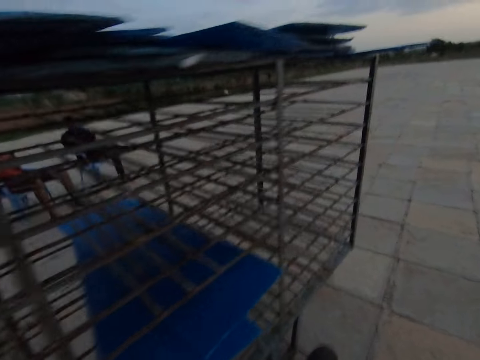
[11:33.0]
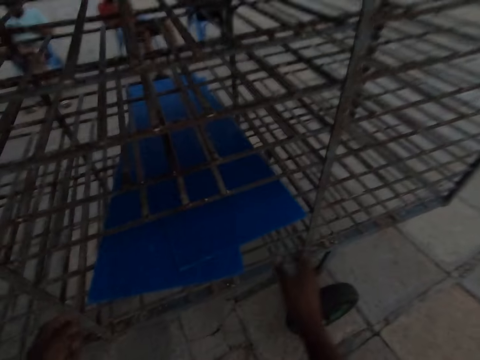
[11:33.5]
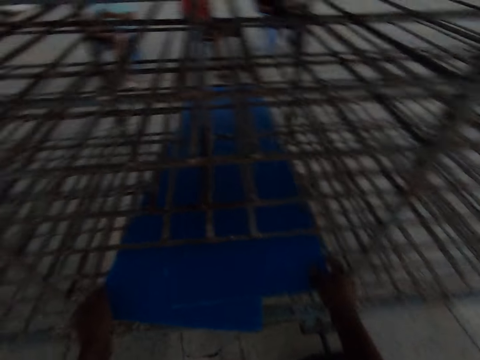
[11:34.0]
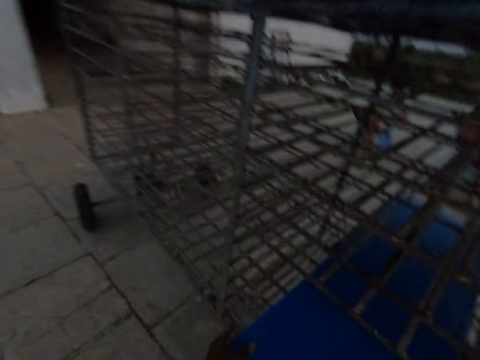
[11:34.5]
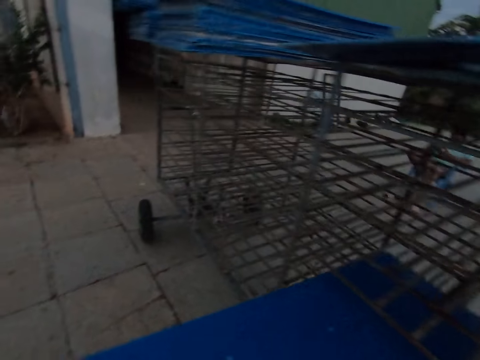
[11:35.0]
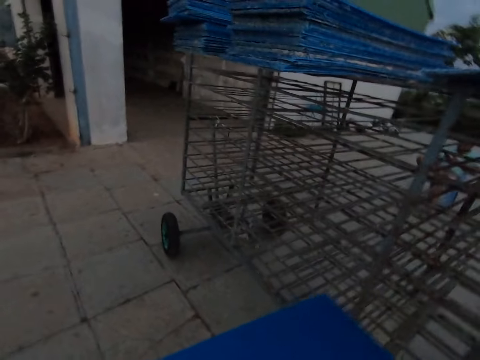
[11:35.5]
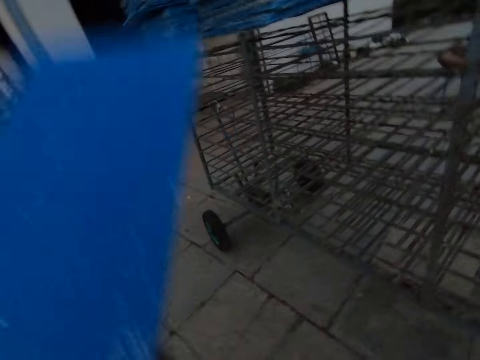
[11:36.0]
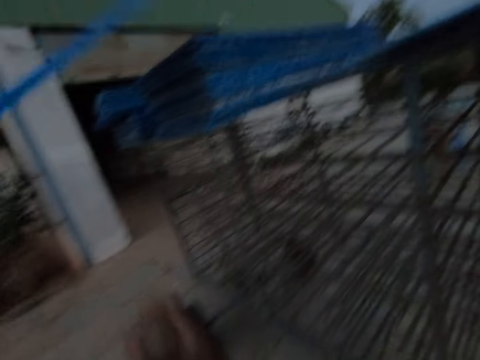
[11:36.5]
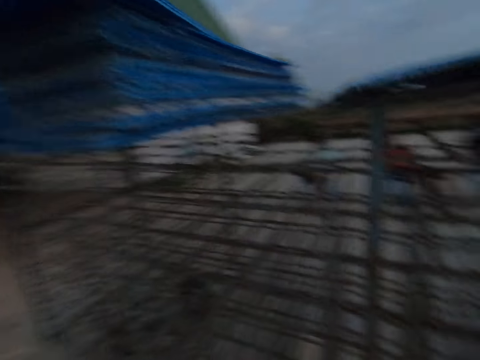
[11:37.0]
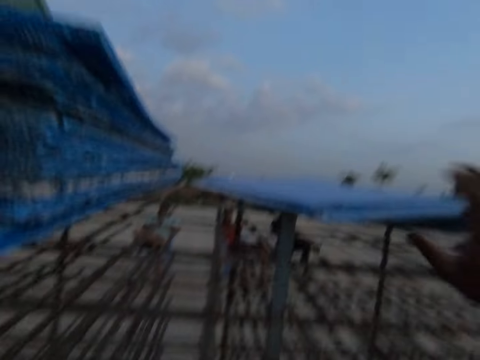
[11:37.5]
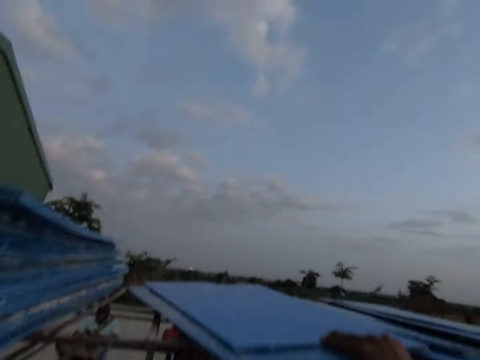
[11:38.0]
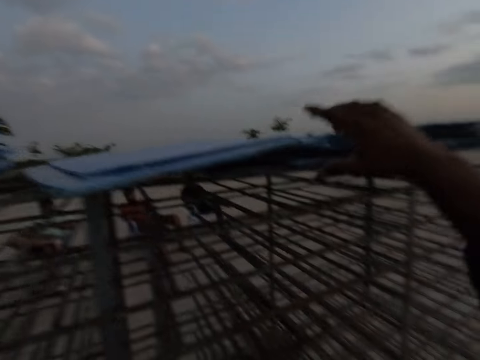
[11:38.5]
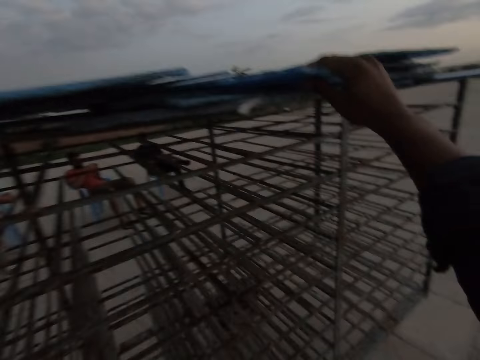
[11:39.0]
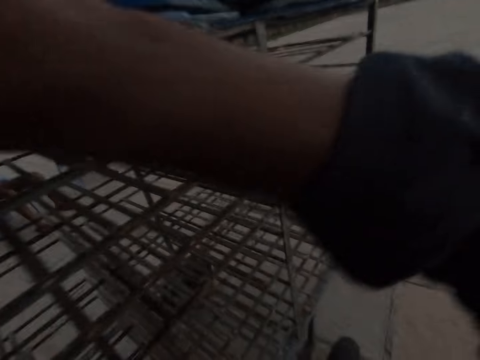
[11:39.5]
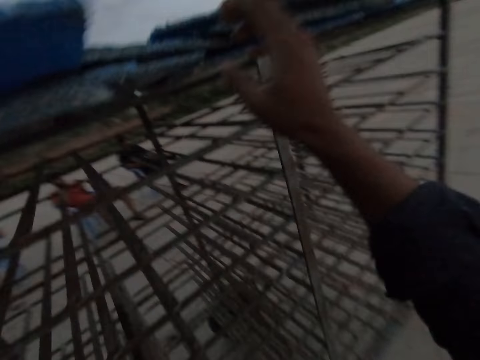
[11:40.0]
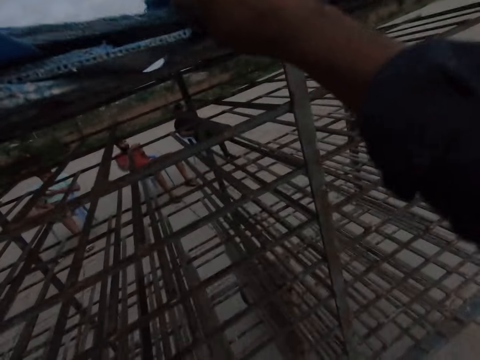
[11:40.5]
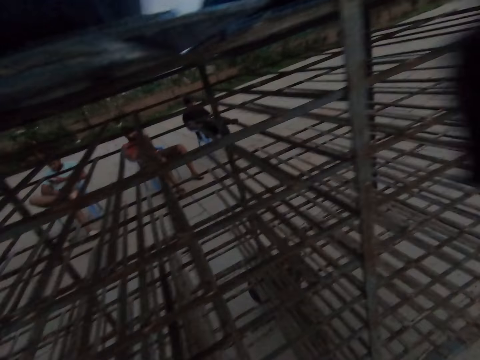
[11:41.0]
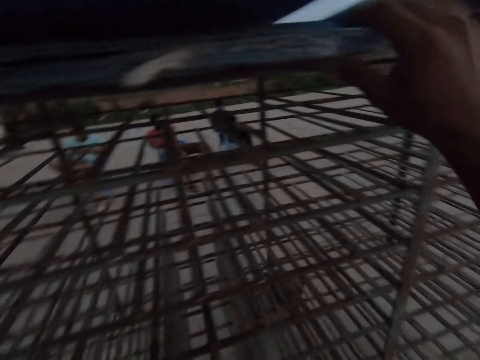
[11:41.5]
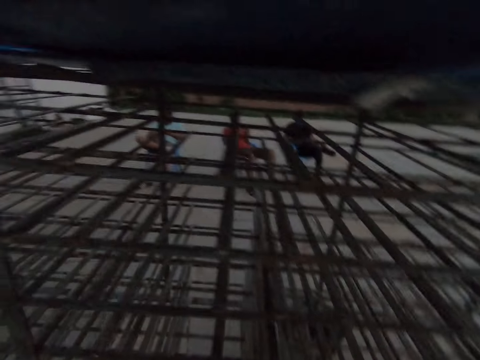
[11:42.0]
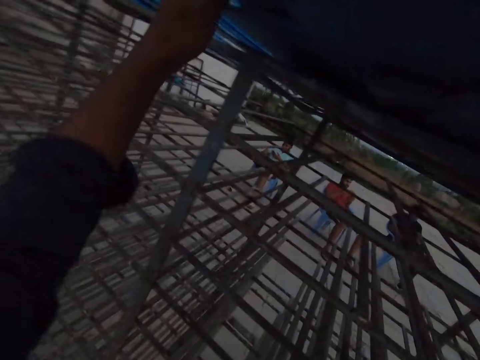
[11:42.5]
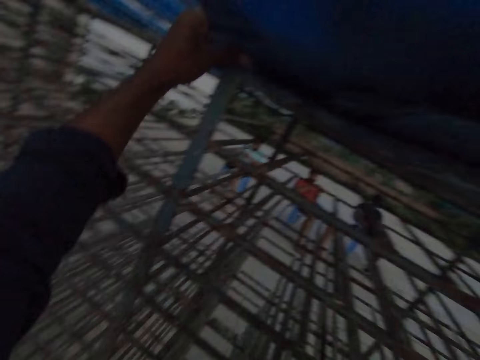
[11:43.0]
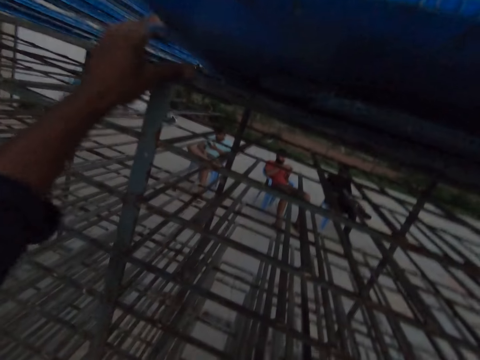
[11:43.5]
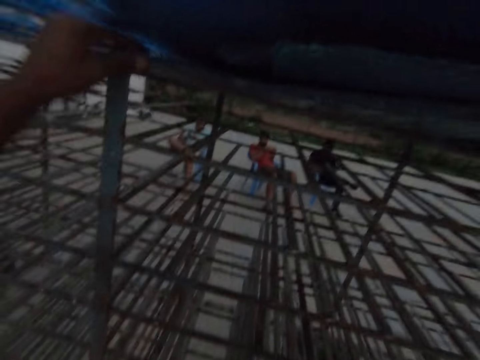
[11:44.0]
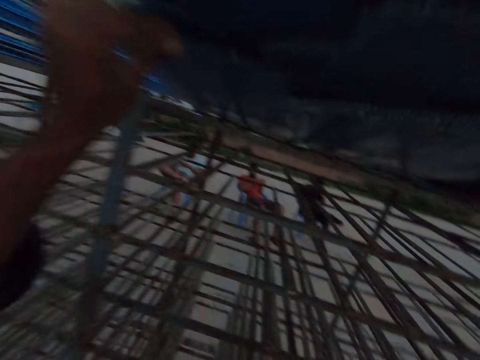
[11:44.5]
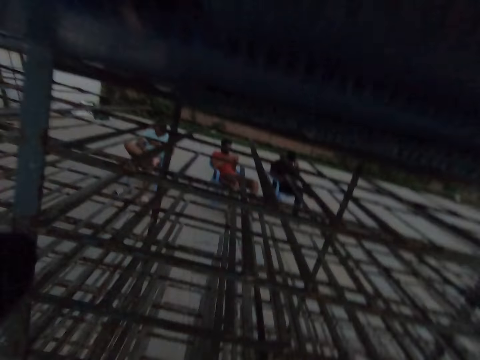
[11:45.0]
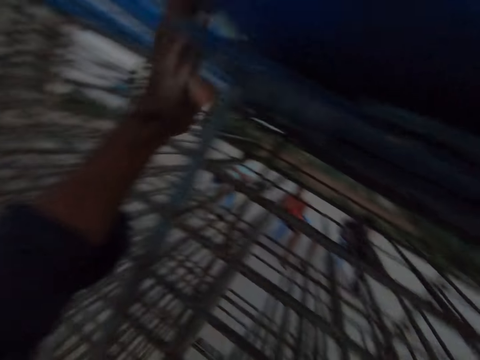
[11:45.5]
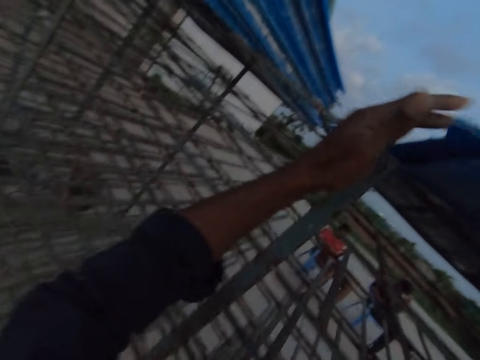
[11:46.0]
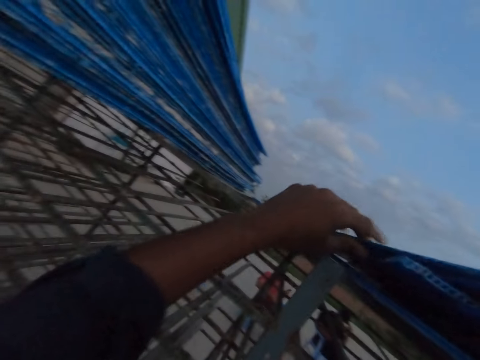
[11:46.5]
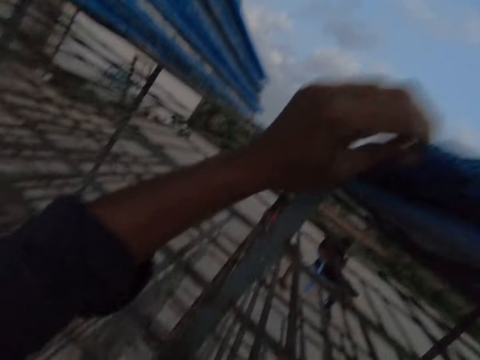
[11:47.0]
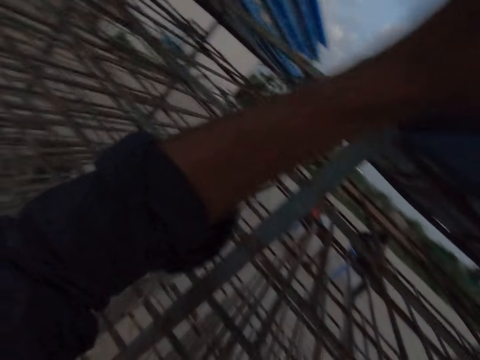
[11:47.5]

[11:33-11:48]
The camera wearer pulls the boards on the rack with his hands. He removes the blue boards from the lower shelf. He raises the boards in his hands. He drops the blue boards in his left hand on the boards on the top of the rack. He adjusts the boards on the top of the rack with his right hand. He adjusts the boards on the top of the rack with his left hand.

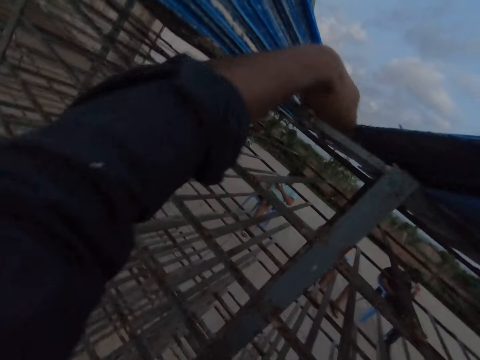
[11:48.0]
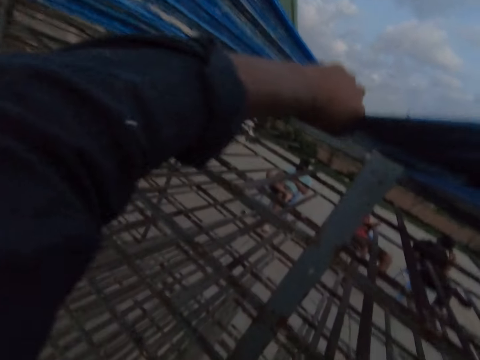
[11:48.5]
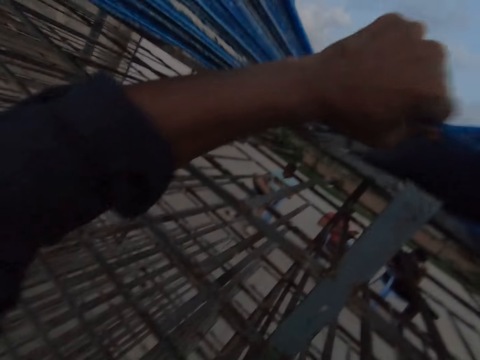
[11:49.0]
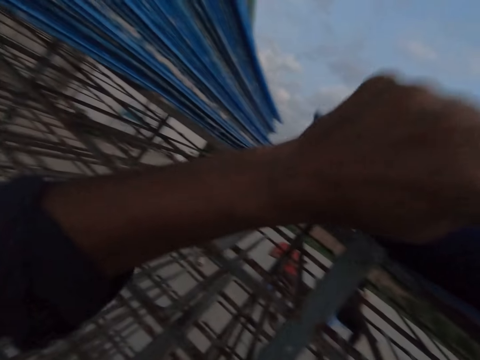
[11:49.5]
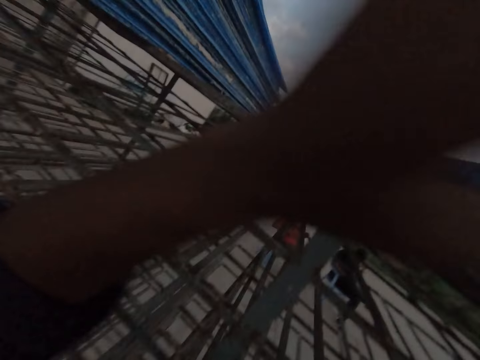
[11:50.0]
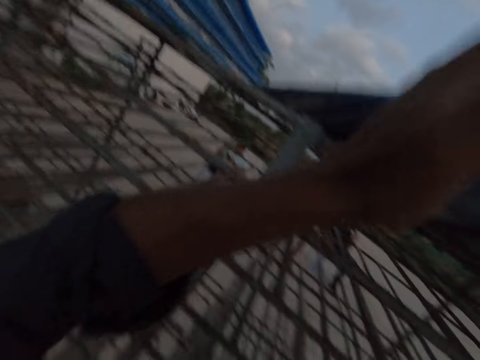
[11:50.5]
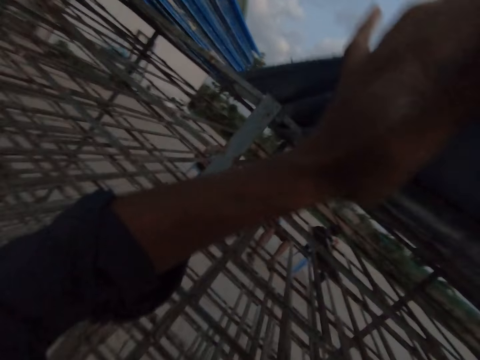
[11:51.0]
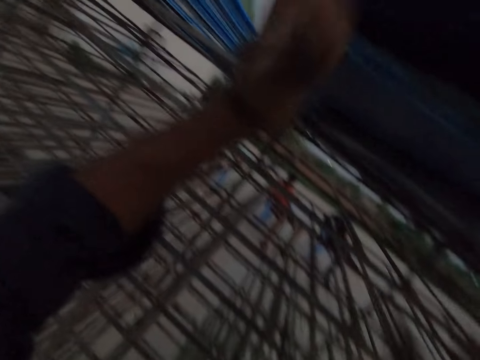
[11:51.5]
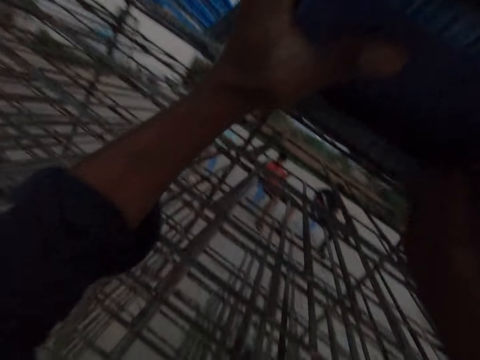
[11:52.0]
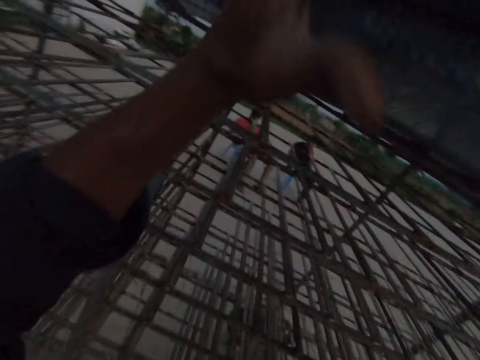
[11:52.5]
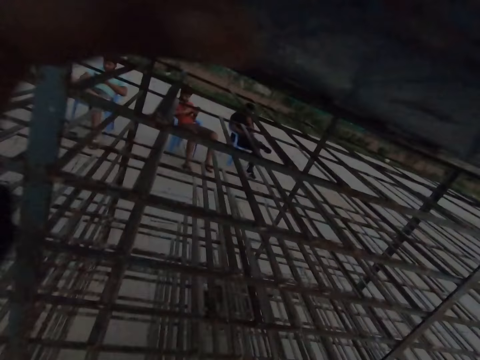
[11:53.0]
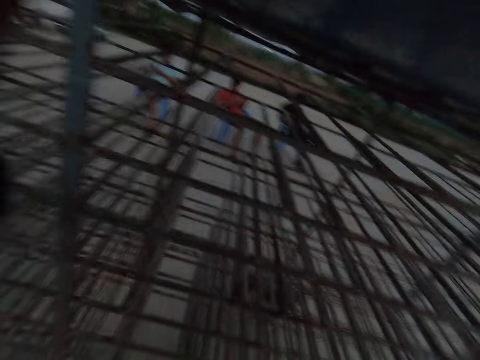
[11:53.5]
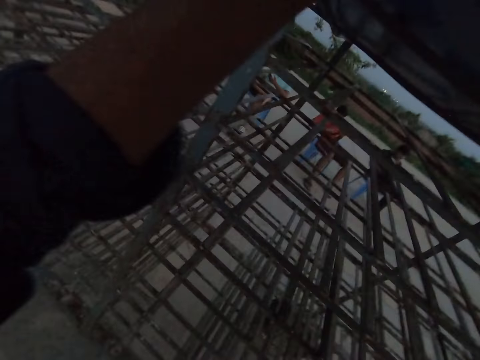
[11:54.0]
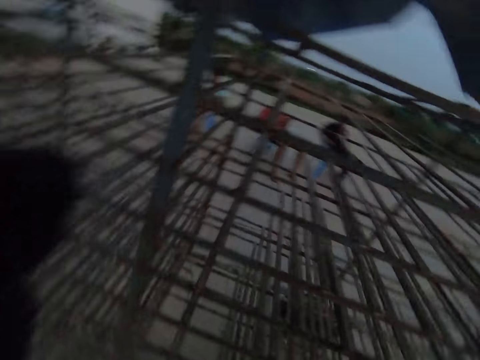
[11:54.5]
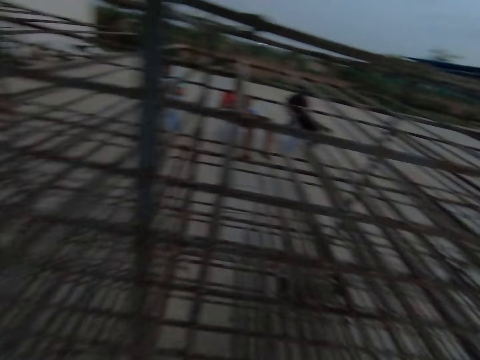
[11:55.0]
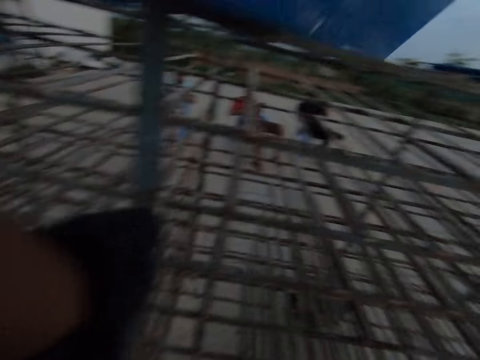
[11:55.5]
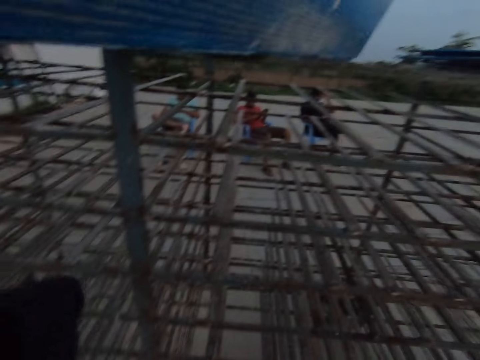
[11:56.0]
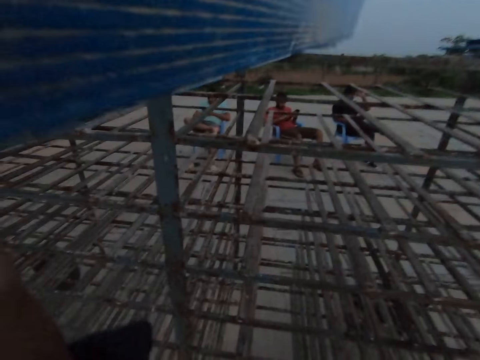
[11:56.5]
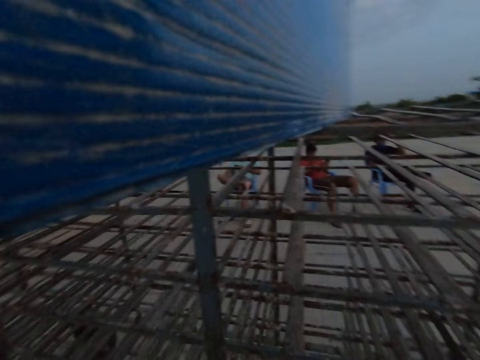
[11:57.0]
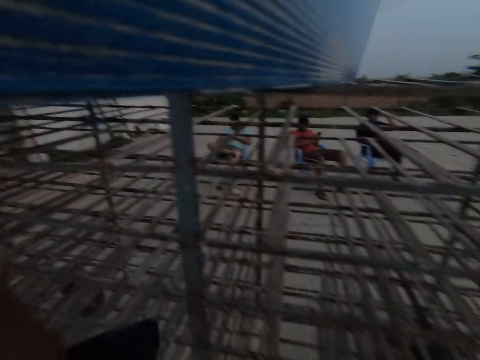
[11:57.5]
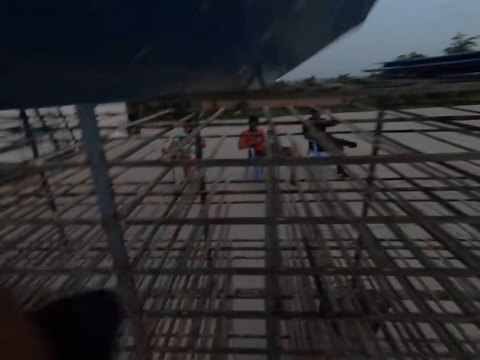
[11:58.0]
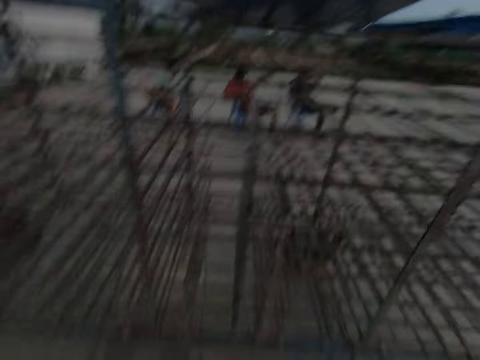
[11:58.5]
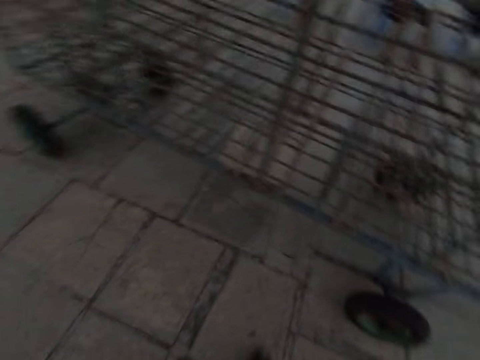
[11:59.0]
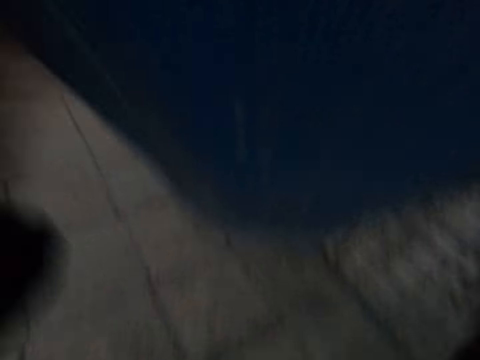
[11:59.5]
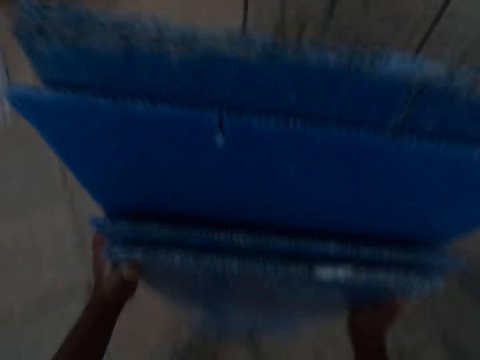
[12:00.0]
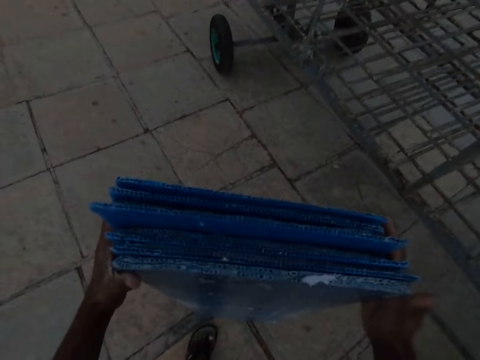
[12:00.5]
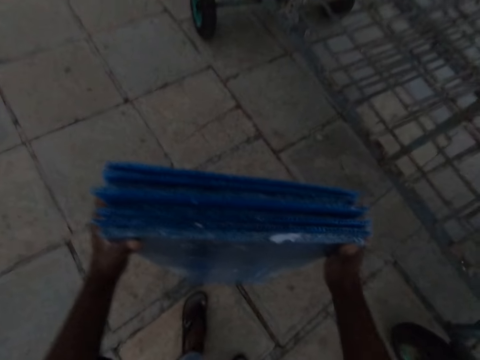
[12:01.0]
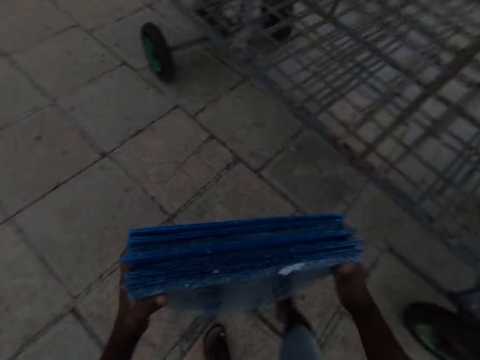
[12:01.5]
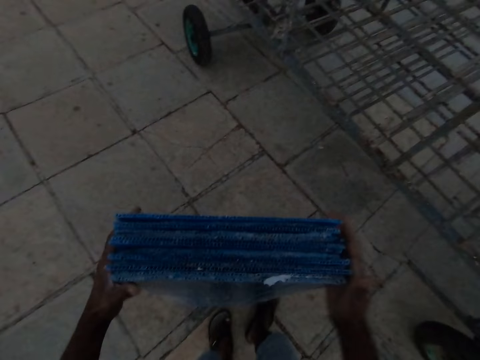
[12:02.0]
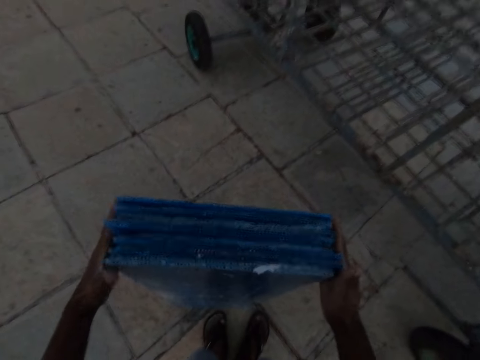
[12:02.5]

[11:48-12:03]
The camera wearer lifts the boards on the top of the rack with his hands. He drops the blue boards in his hands on the ground.
